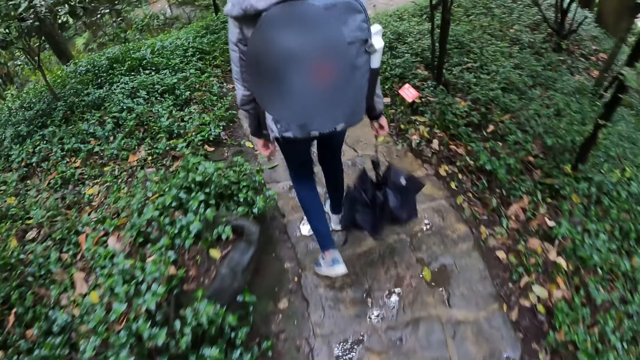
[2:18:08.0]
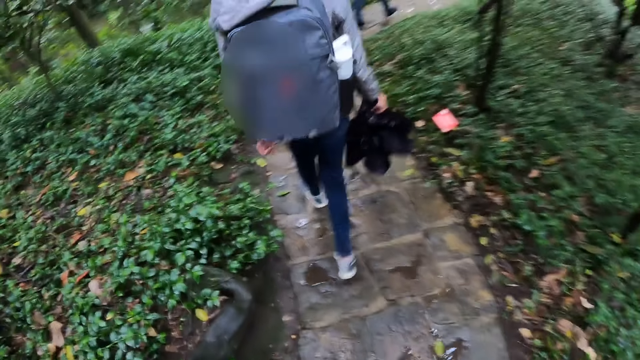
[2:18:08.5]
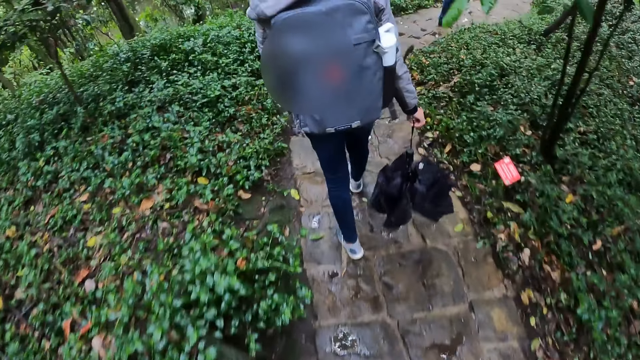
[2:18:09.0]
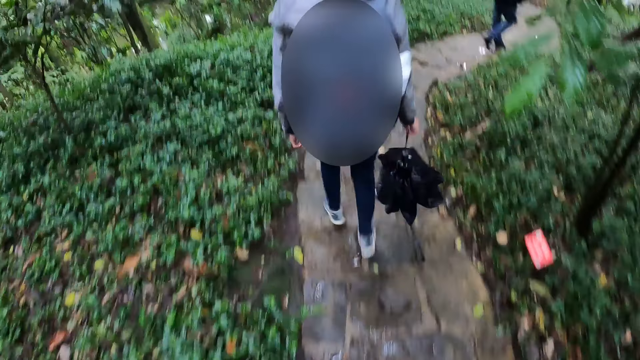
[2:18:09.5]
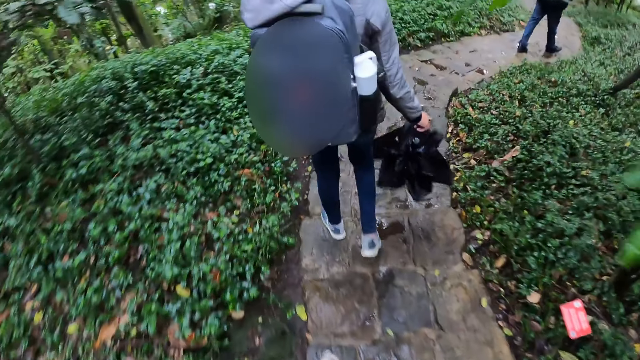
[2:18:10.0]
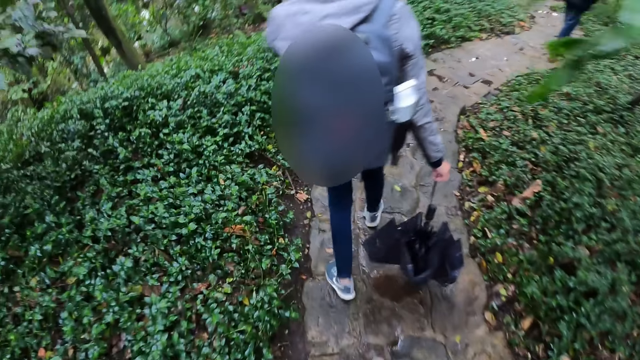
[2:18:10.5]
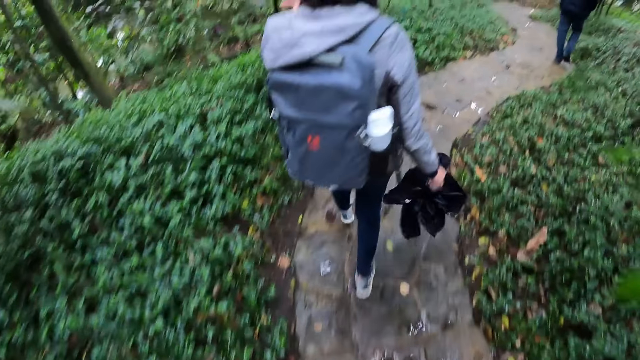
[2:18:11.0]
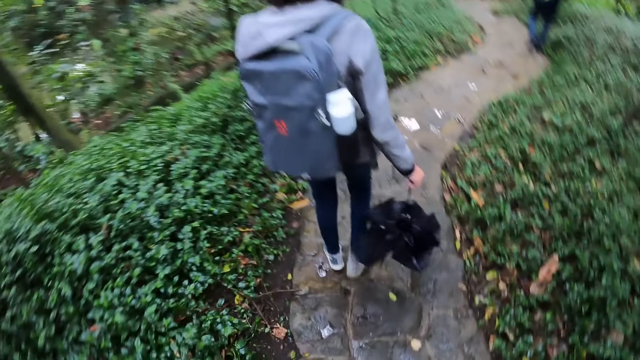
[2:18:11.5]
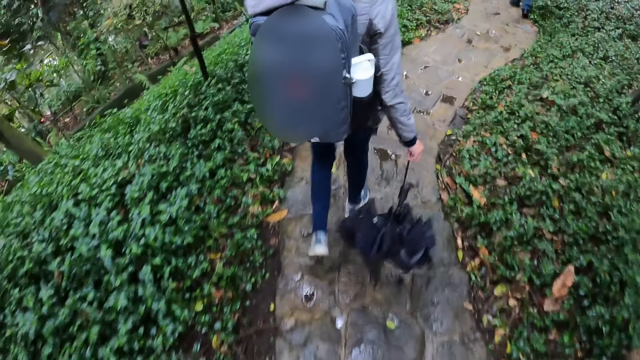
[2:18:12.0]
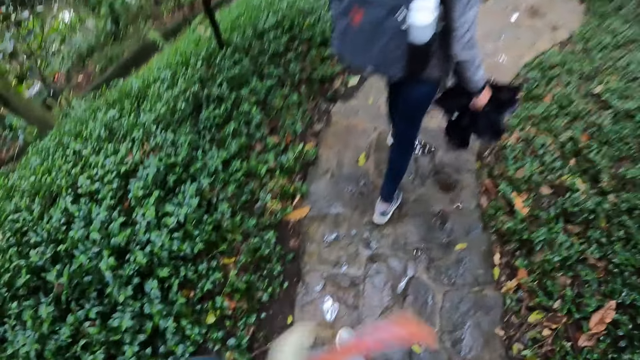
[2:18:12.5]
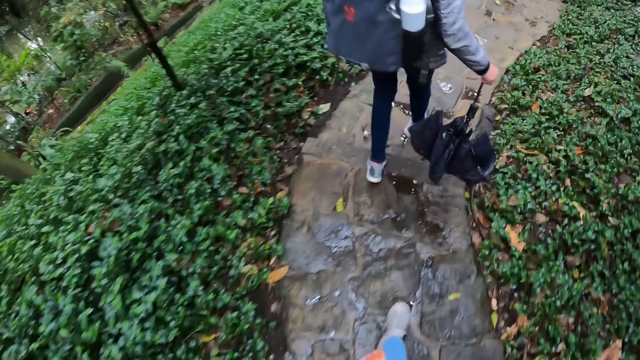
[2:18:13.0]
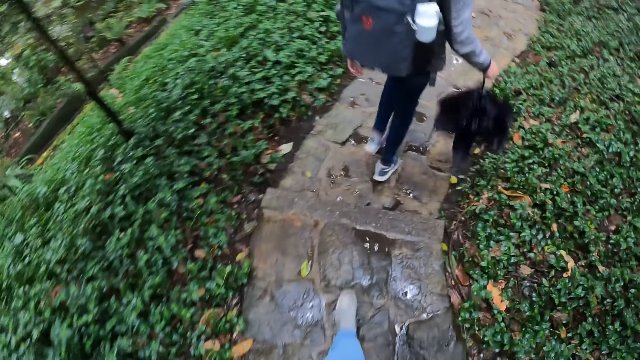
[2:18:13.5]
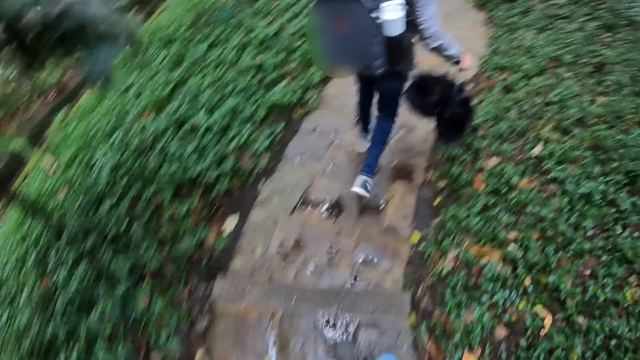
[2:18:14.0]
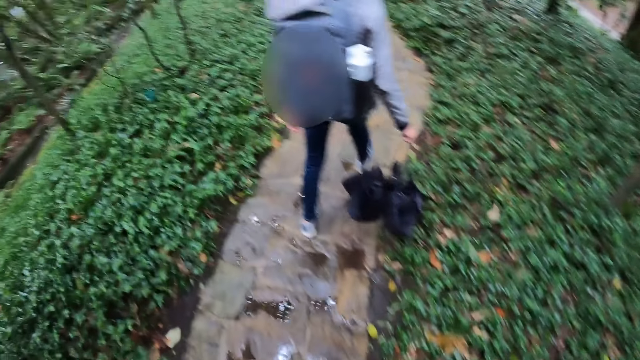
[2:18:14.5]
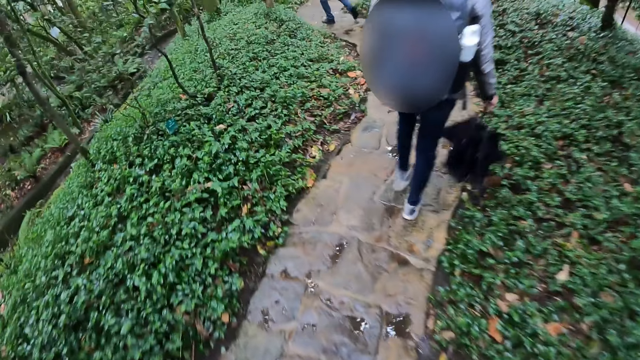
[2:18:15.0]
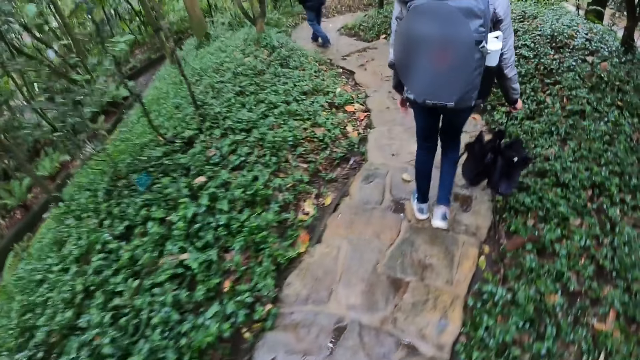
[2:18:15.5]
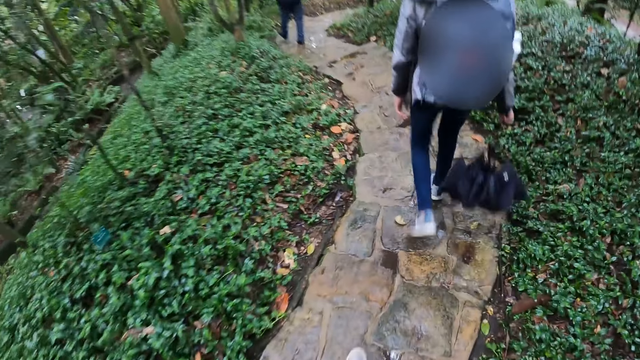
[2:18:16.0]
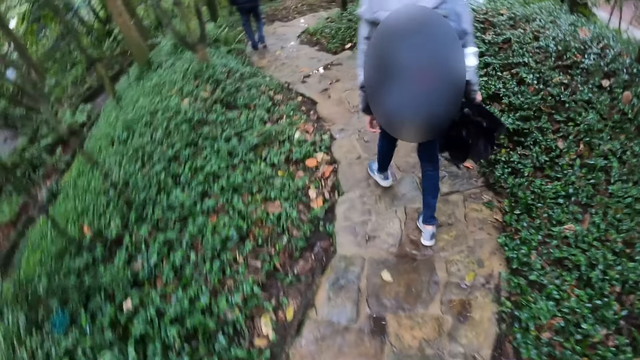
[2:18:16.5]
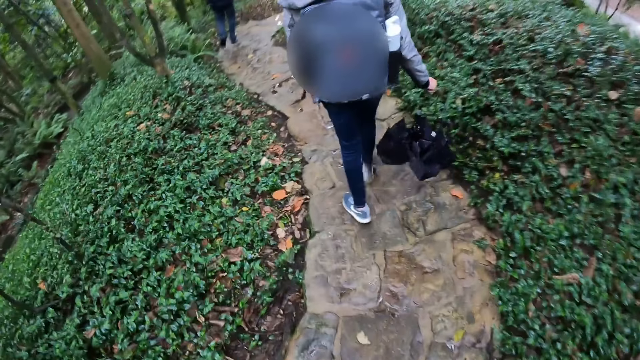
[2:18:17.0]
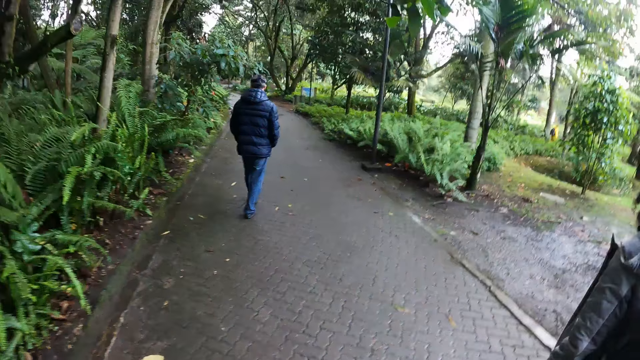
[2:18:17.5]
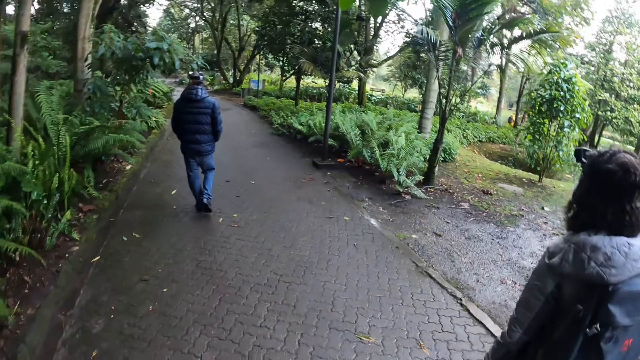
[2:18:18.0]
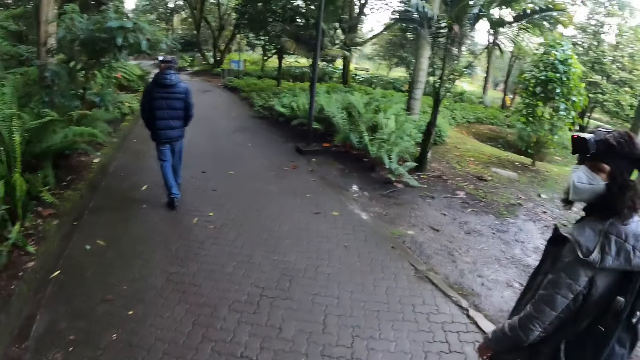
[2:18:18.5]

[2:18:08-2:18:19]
A man walks slowly. The man walks around.

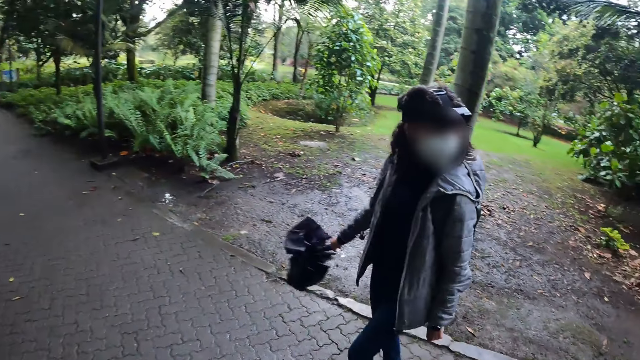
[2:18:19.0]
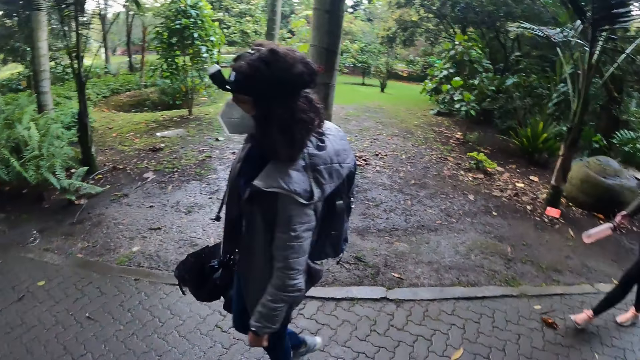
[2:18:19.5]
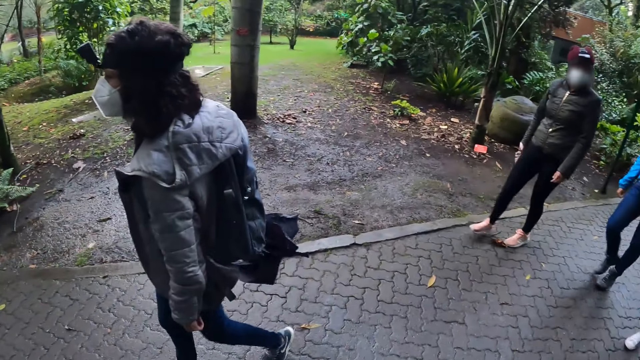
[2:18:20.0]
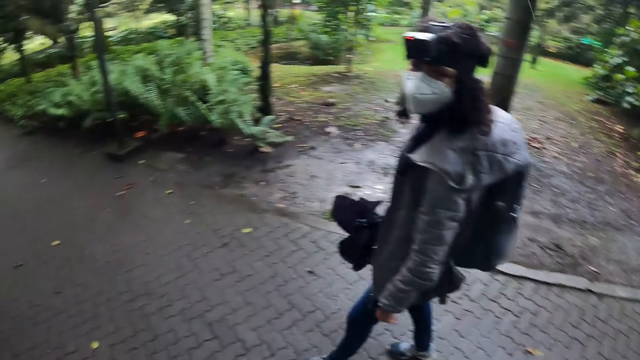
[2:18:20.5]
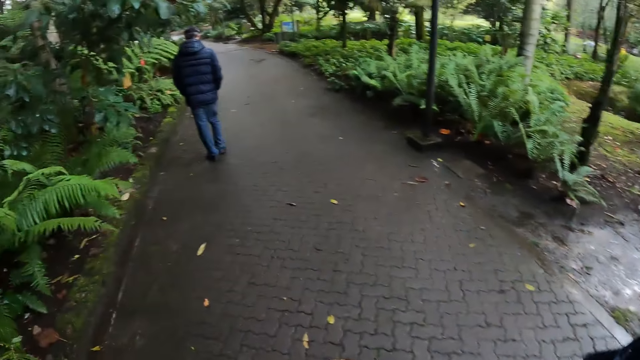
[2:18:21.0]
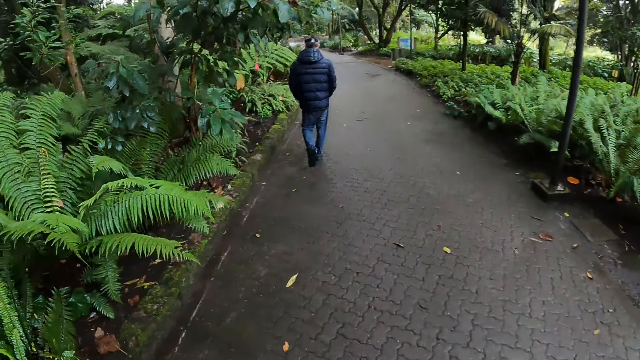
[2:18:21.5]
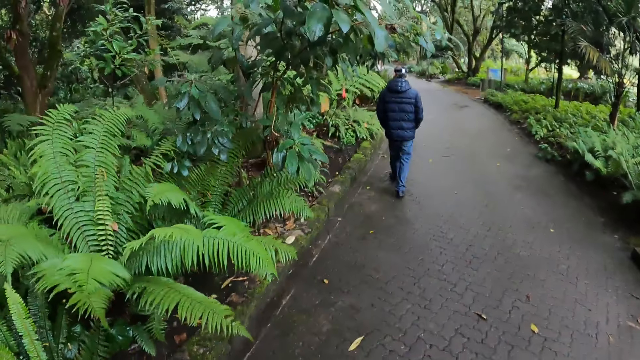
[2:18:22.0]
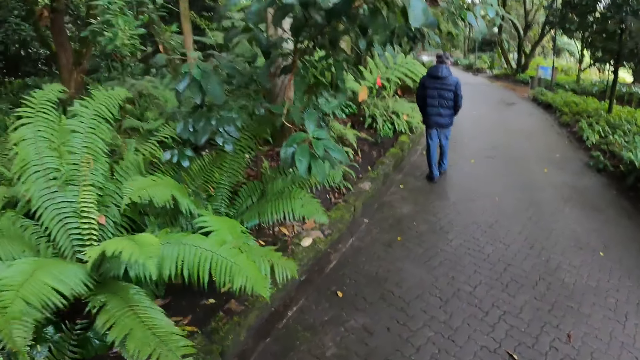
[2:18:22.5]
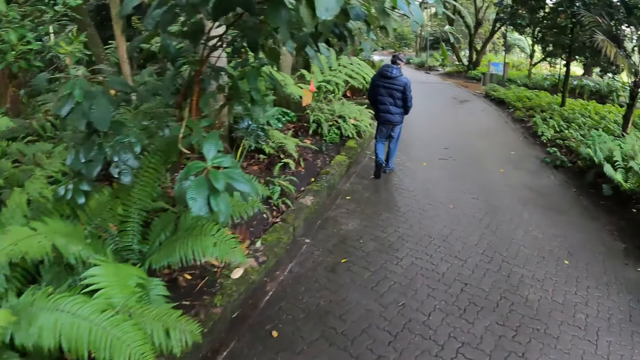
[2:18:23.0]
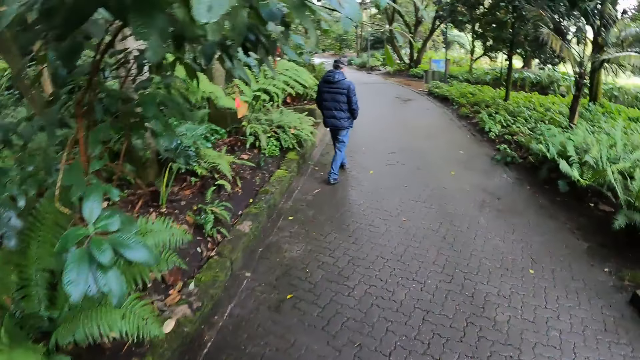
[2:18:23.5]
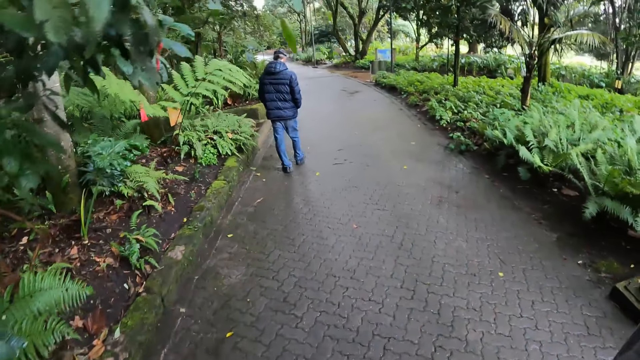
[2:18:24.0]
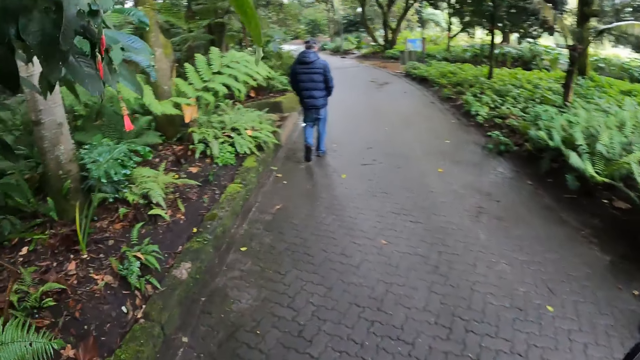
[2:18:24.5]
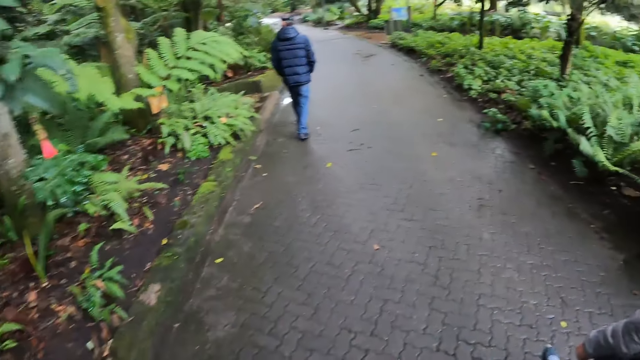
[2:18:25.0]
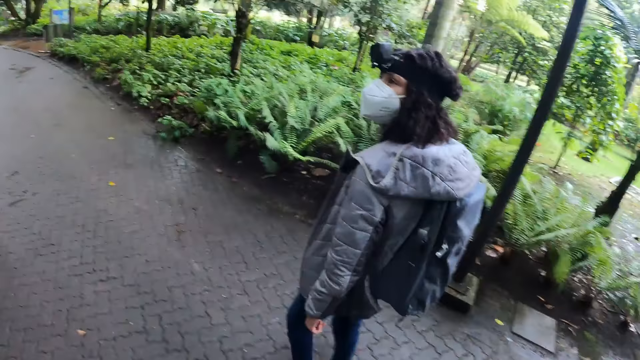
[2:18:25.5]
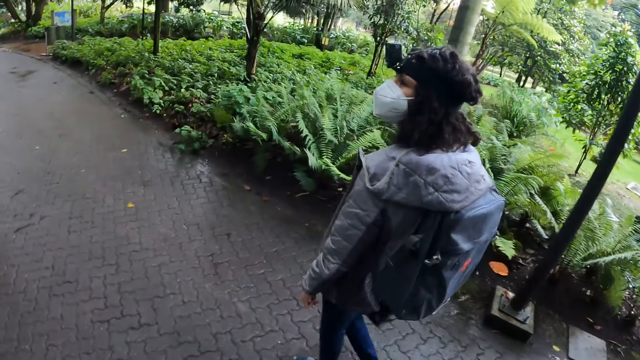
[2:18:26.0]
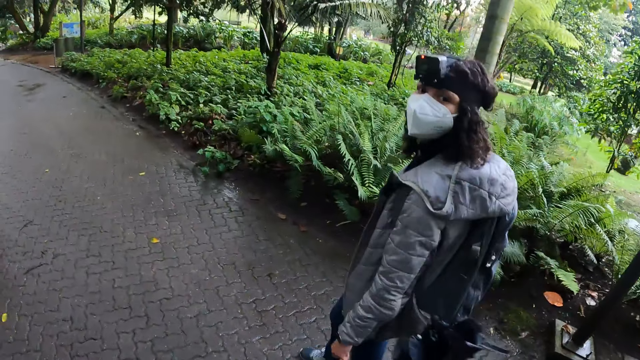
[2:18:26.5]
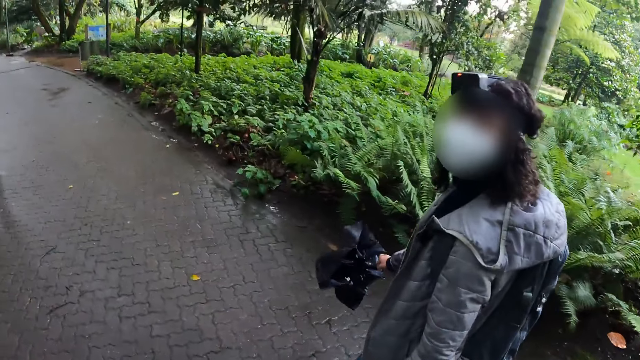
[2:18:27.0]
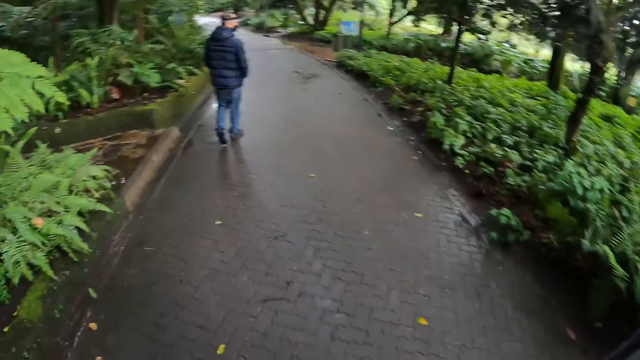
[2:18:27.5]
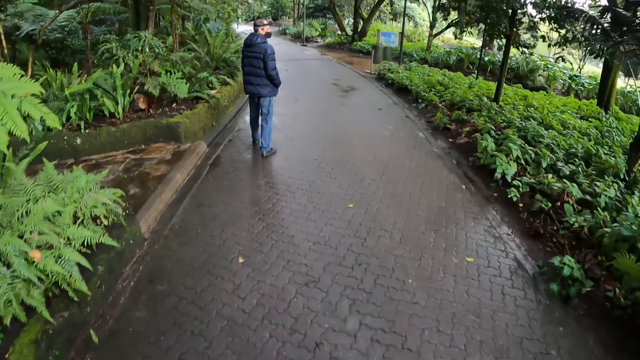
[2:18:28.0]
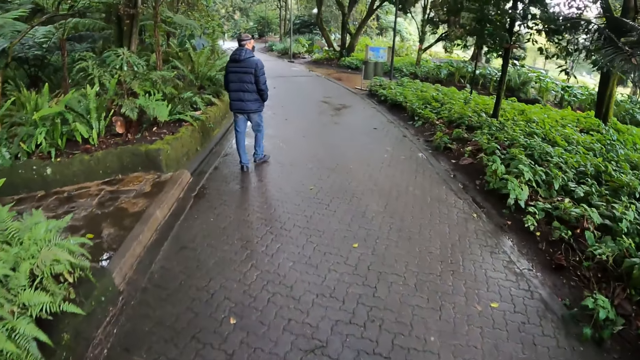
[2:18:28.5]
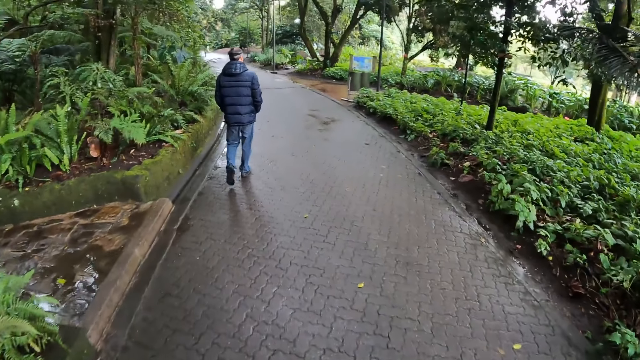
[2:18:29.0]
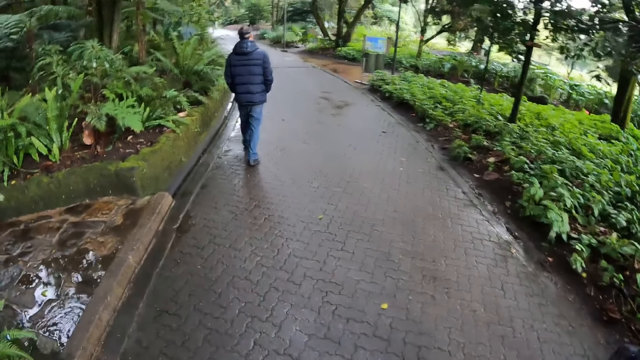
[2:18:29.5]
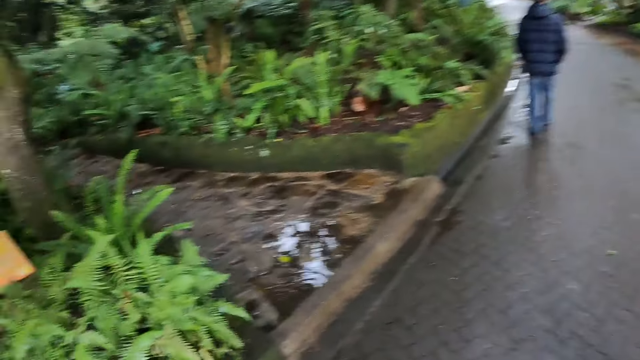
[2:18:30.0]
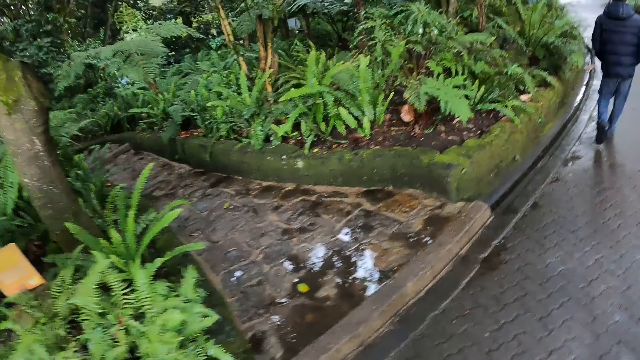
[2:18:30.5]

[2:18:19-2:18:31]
A woman walks around. Another woman walks around. A man walks around. The camera wearer walks in the walkway. Another woman walks around. The camera wearer interacts with the lady. The man walks around.
